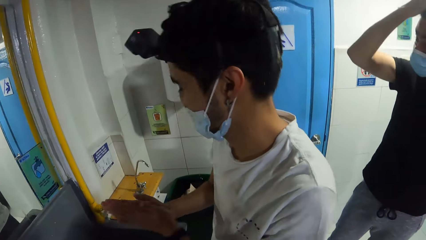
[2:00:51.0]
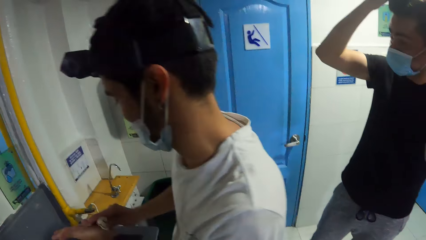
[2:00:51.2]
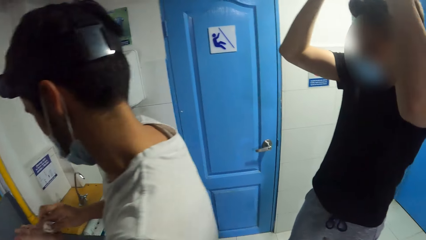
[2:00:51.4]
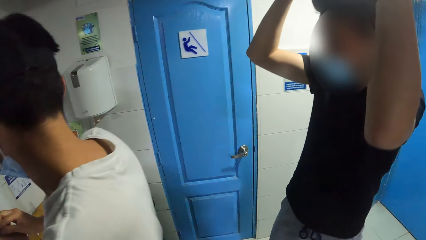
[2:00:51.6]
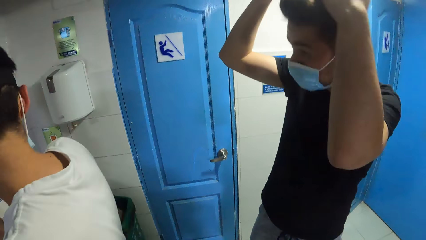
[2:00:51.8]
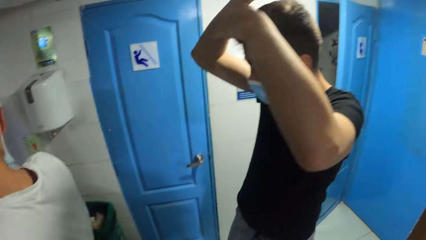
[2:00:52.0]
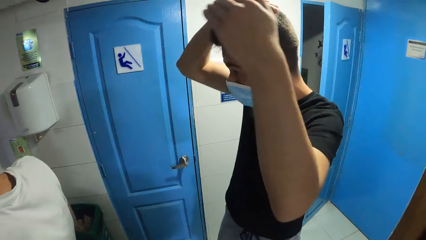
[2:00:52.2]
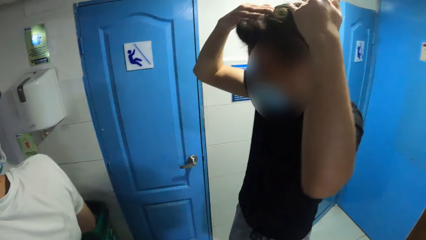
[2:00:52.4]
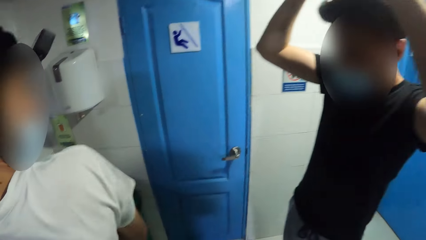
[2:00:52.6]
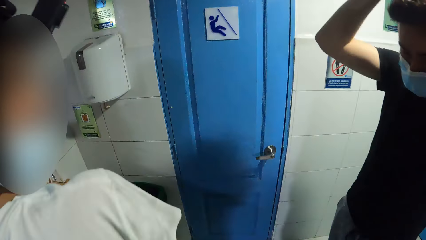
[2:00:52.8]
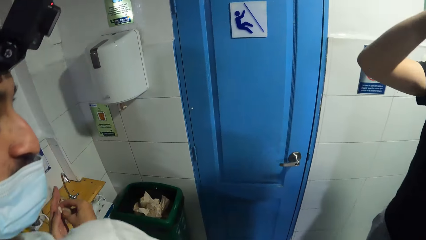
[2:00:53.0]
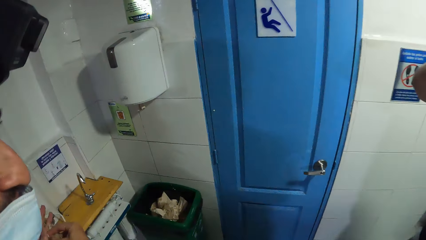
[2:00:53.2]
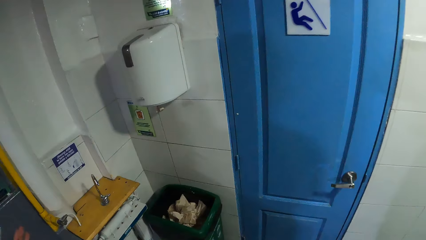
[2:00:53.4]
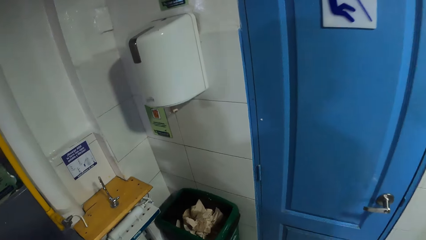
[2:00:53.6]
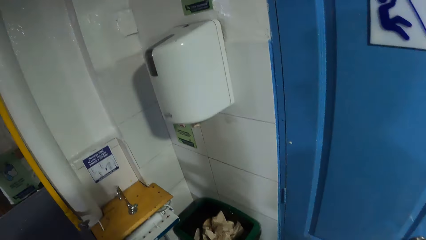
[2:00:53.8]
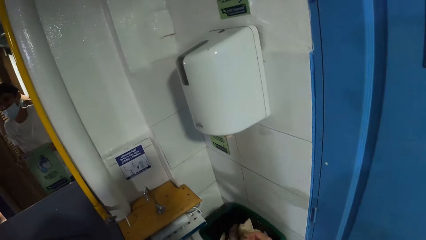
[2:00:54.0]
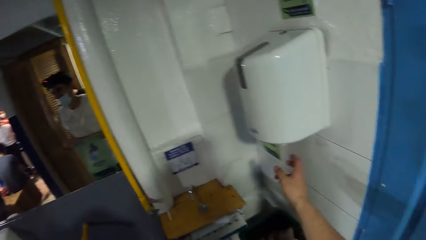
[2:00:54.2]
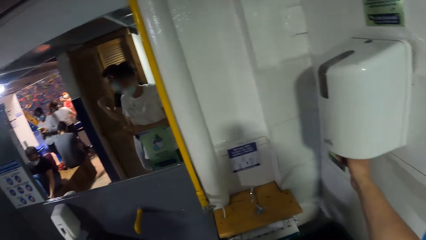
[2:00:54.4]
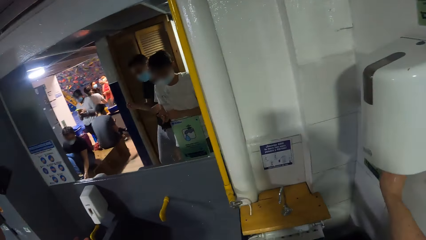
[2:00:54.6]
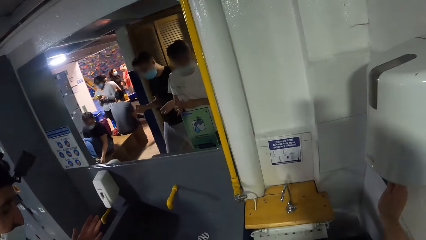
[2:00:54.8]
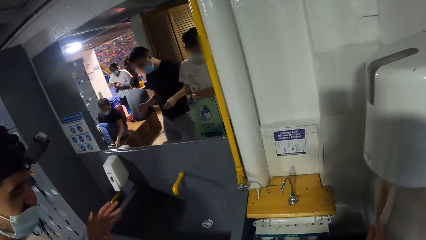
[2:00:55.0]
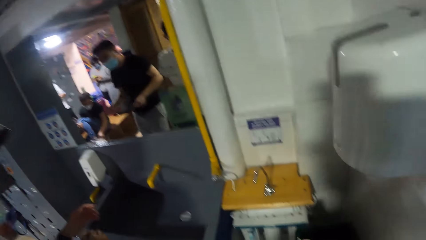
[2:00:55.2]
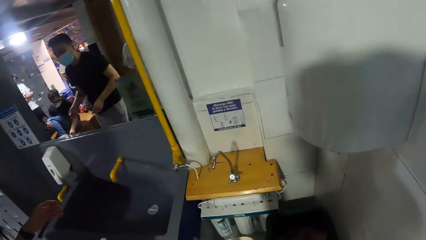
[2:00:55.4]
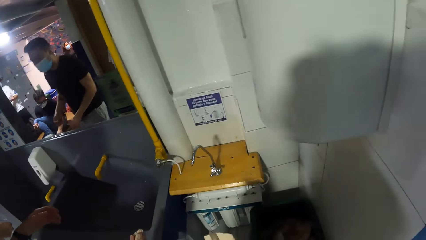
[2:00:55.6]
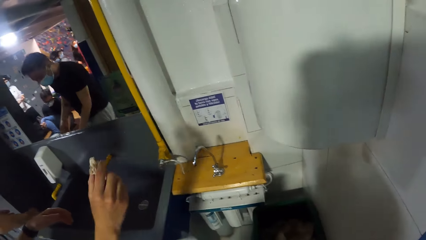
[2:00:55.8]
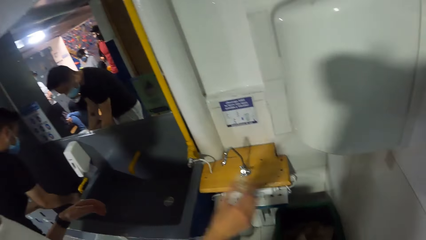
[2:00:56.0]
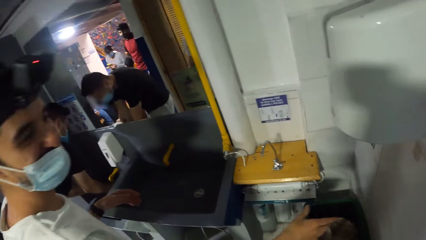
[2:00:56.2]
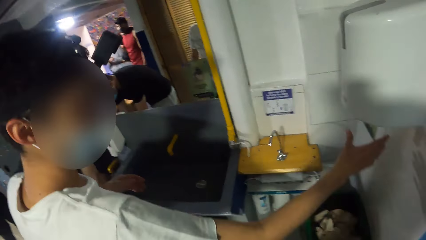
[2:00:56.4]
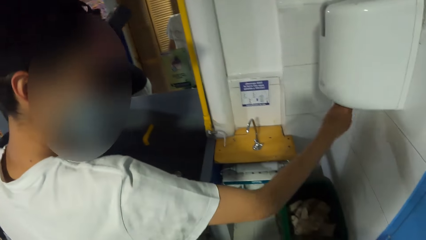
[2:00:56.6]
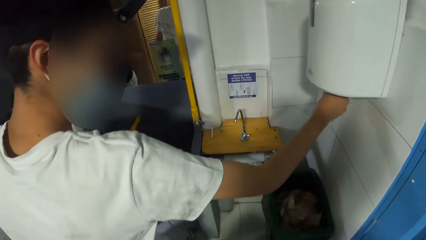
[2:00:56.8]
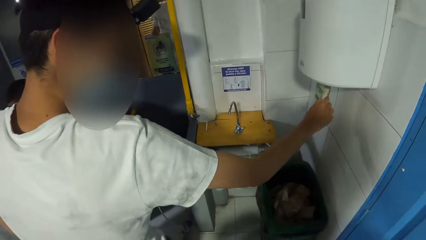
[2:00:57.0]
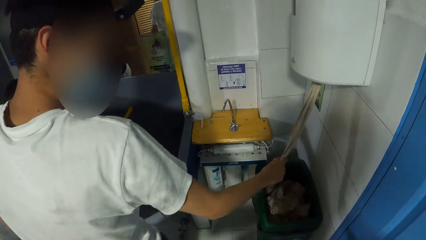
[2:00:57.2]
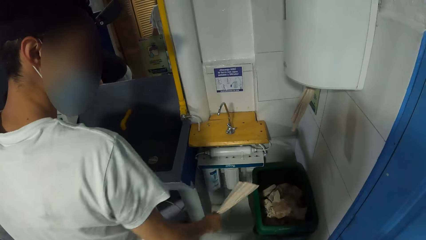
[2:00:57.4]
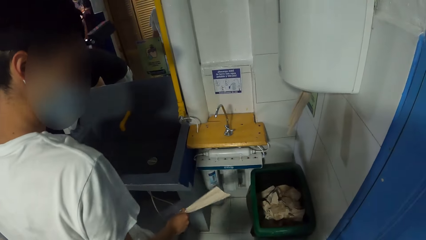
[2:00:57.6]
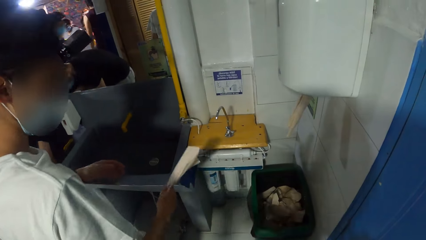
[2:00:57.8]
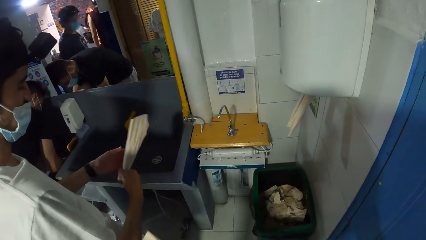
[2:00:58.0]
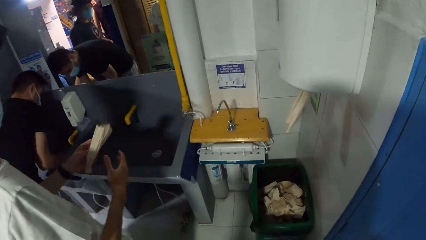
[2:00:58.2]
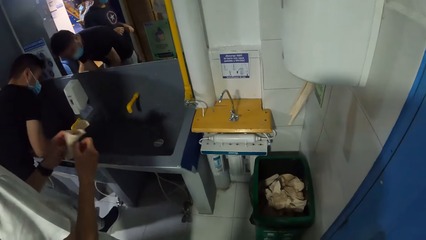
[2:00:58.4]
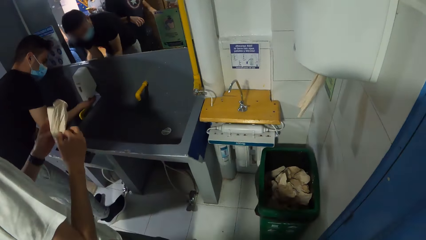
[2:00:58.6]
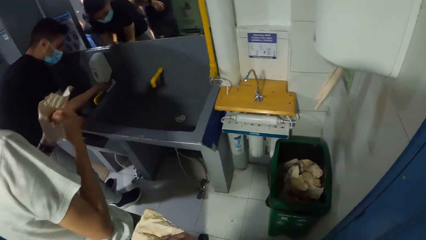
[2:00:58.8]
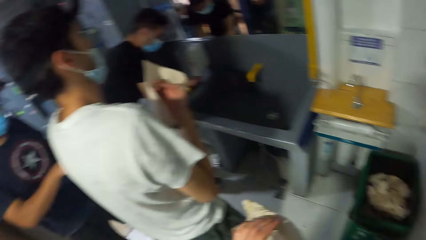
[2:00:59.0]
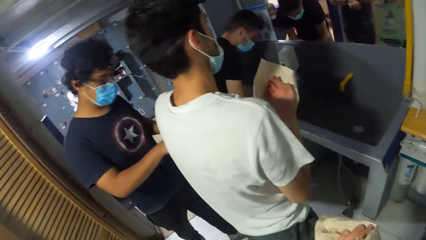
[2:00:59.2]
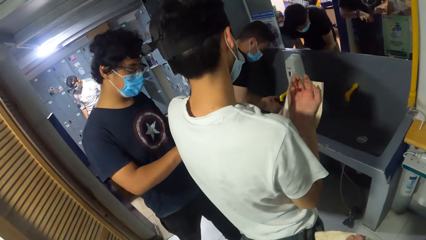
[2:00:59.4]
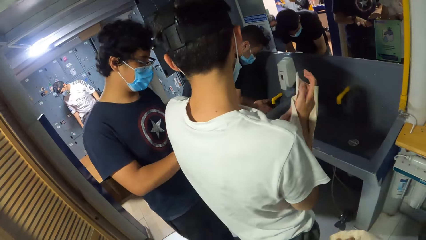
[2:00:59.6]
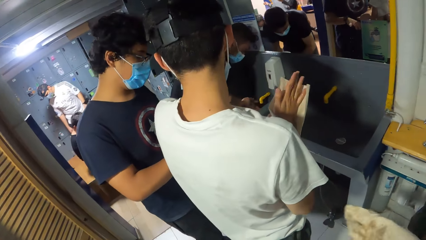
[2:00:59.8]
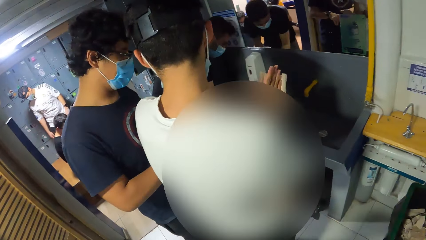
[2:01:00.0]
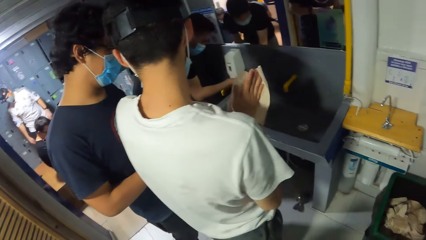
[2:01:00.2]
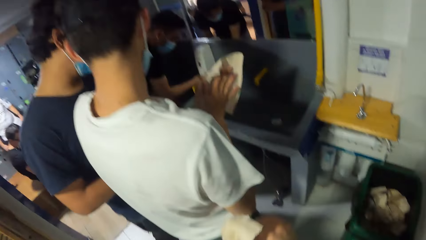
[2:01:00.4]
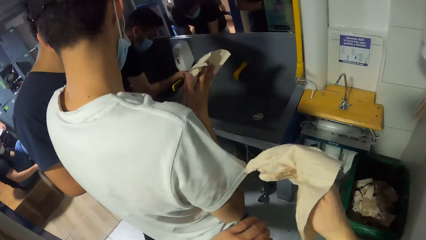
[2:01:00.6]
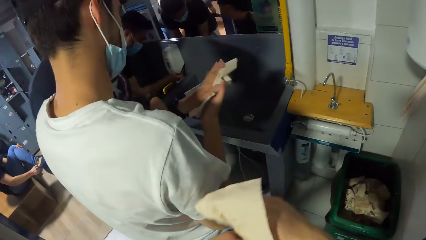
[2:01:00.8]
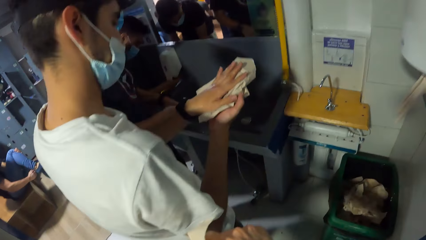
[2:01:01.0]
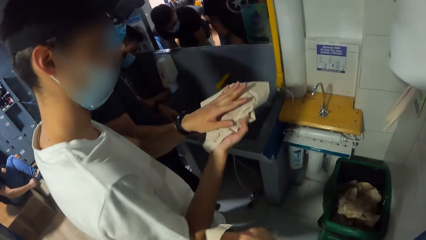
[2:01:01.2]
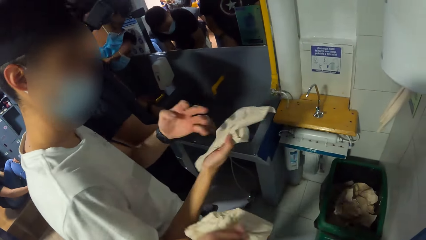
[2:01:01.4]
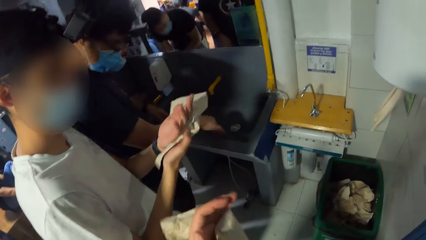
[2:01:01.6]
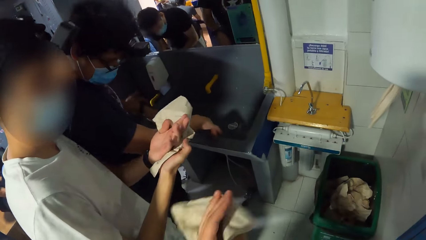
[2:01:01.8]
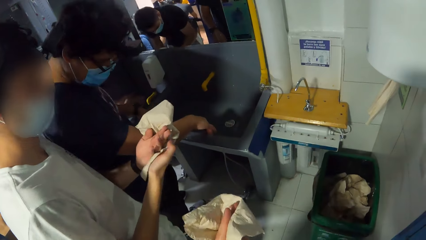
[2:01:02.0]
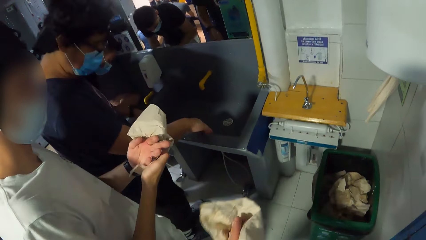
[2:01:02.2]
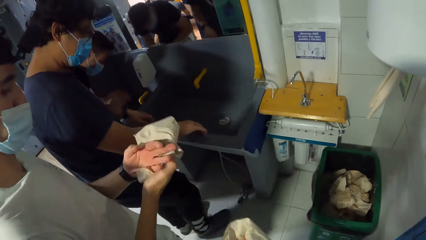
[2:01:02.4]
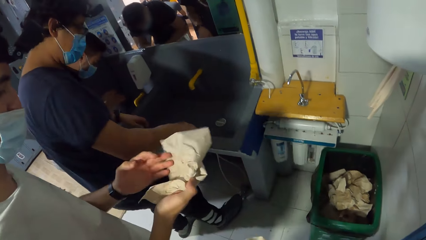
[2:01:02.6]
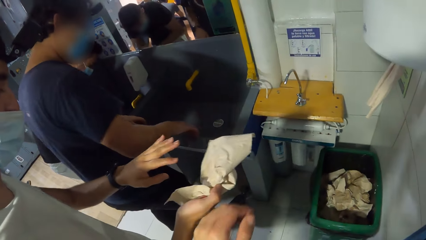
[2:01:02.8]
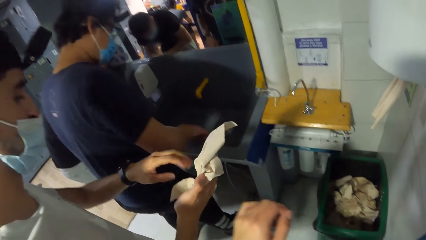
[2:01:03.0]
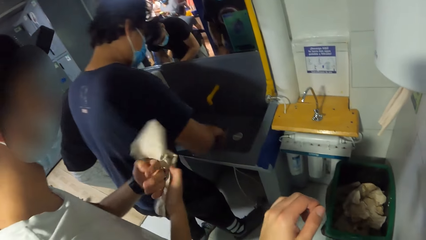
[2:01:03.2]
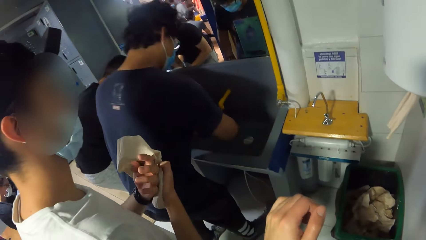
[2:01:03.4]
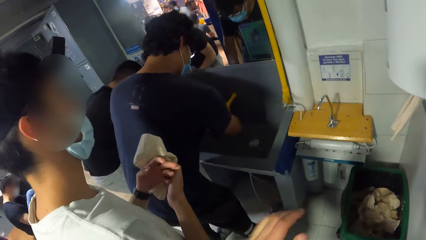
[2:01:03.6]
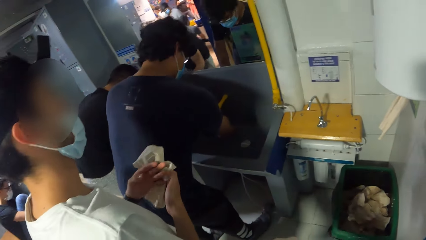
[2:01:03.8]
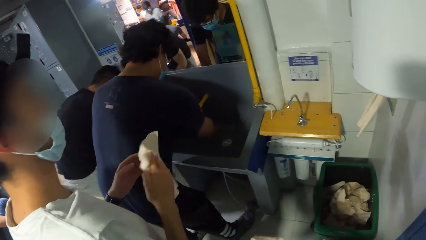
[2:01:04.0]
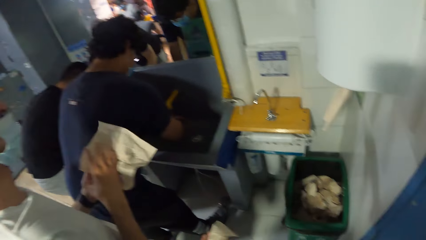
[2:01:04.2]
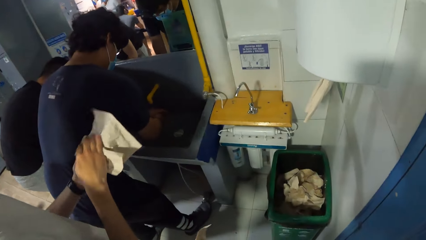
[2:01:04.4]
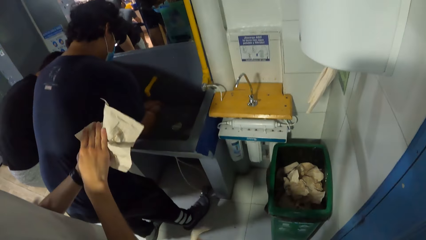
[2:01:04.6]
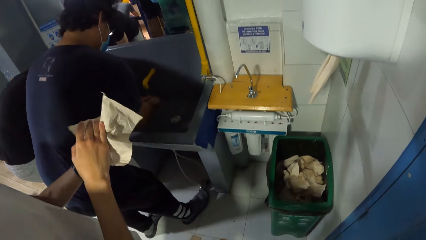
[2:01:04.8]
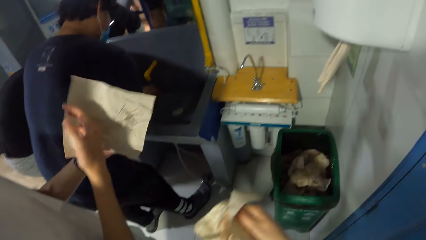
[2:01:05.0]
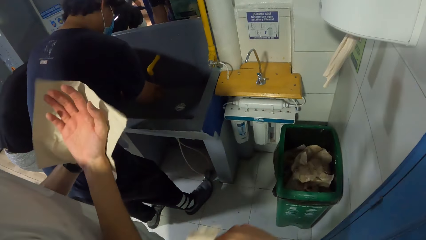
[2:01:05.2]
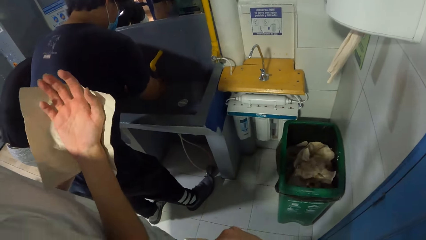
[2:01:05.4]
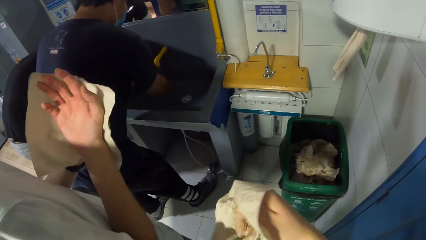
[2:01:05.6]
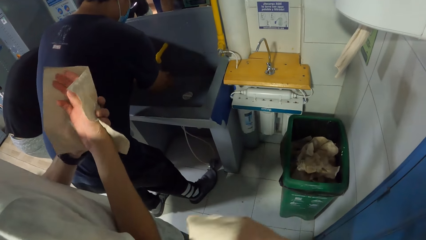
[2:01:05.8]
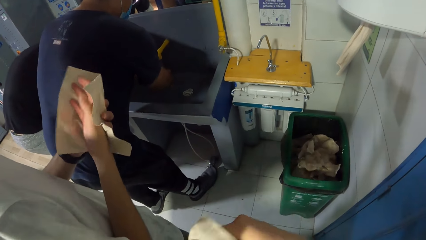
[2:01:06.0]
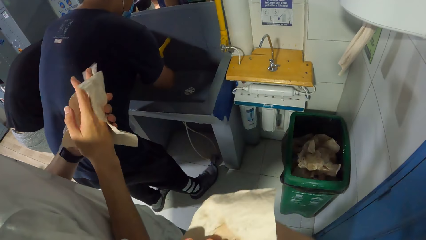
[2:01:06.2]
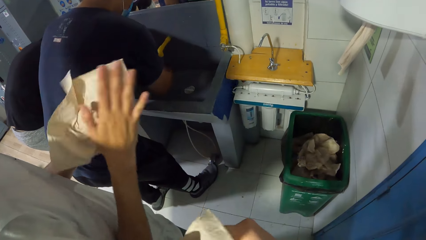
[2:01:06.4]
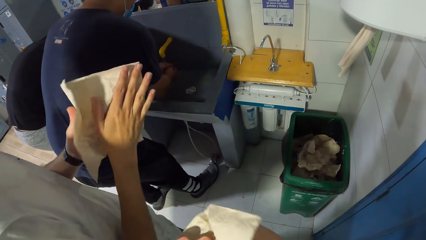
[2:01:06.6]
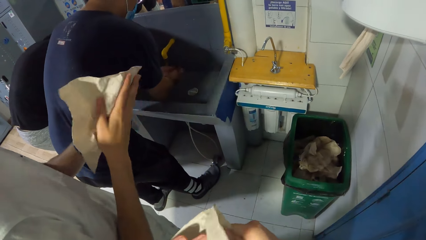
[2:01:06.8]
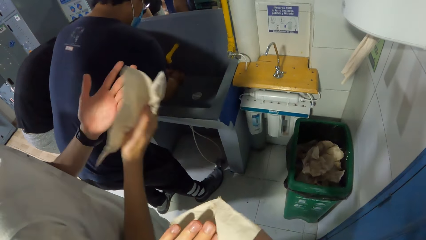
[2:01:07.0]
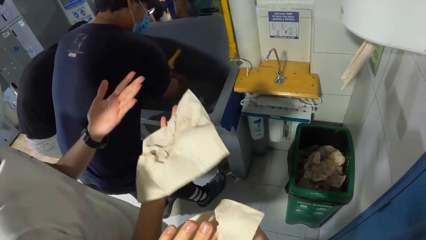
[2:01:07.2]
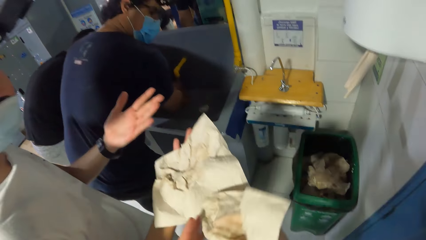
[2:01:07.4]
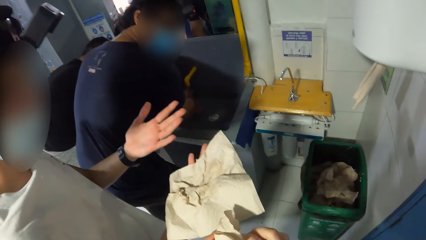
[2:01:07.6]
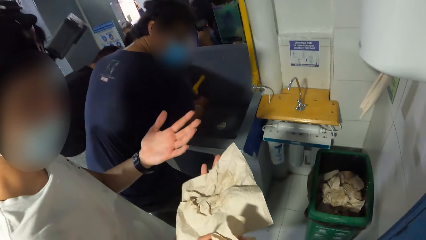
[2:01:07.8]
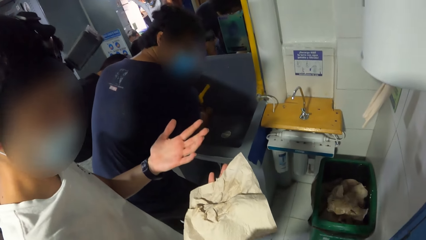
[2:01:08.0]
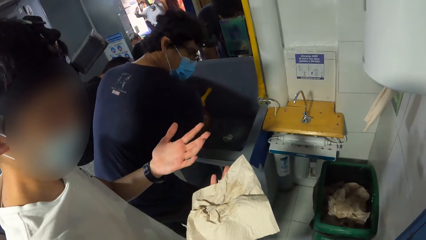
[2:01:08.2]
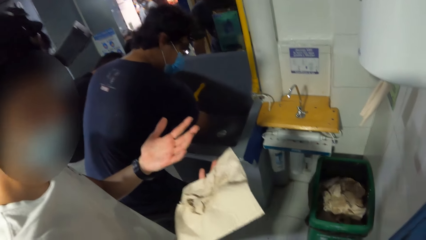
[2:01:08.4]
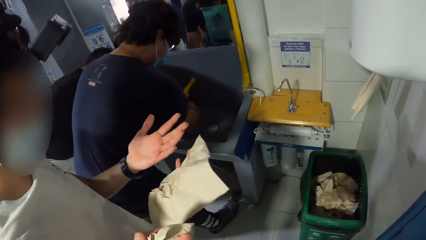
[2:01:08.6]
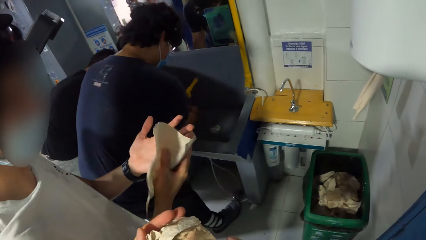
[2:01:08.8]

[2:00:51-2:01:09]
The camera wearer pulls a tissue from the tissue dispenser with his right hand. He wipes his hands with the tissue paper. The man pulls a tissue from the tissue dispenser with his right hand, passes the tissue from his right hand to his left hand, and wipes his hands on the tissue. The camera wearer wipes his left hand with the tissue in his right hand.
